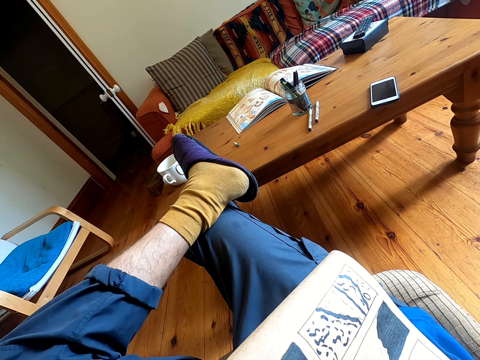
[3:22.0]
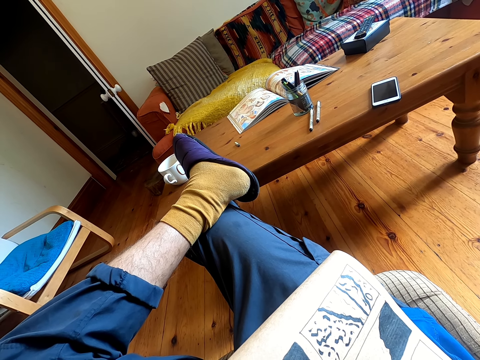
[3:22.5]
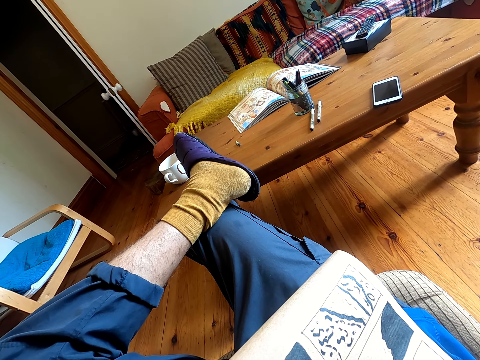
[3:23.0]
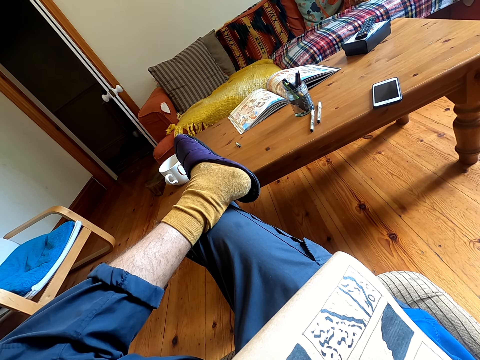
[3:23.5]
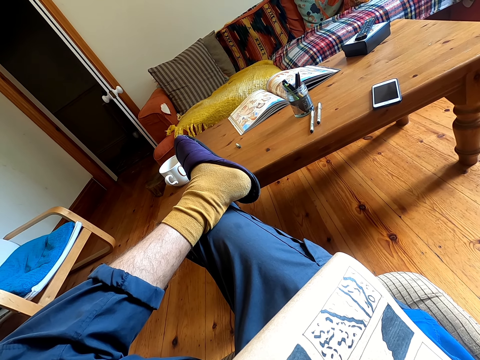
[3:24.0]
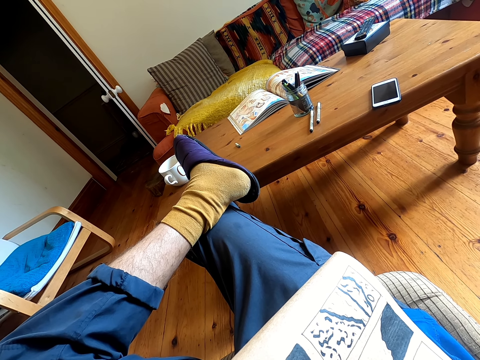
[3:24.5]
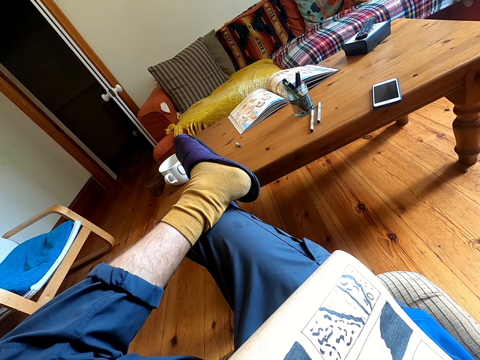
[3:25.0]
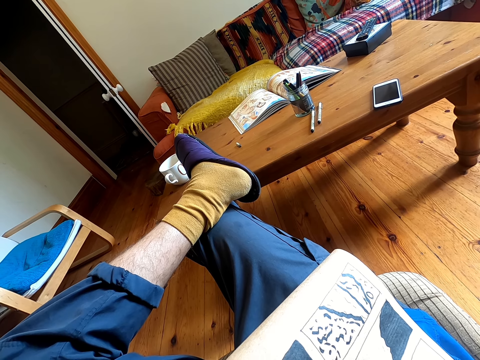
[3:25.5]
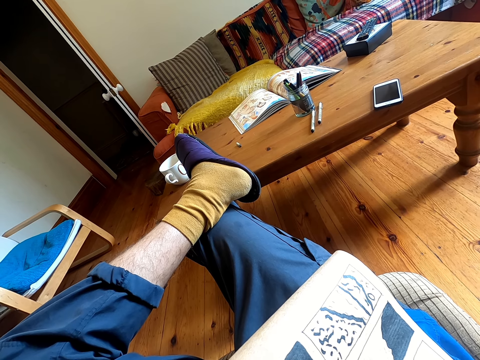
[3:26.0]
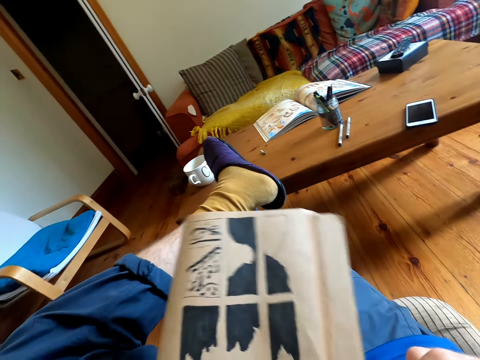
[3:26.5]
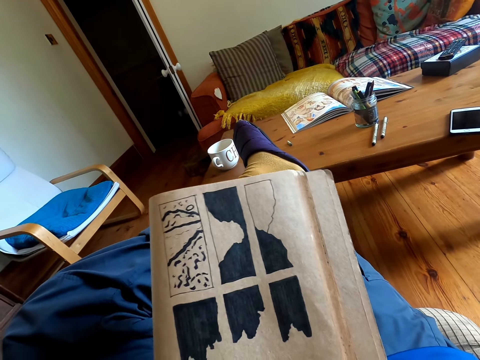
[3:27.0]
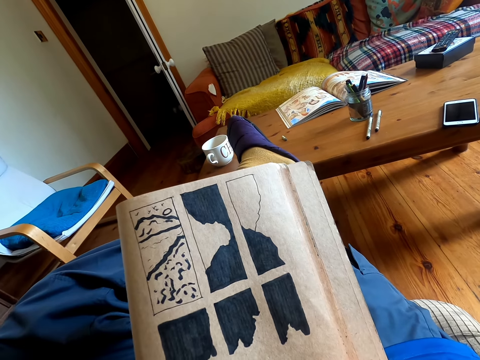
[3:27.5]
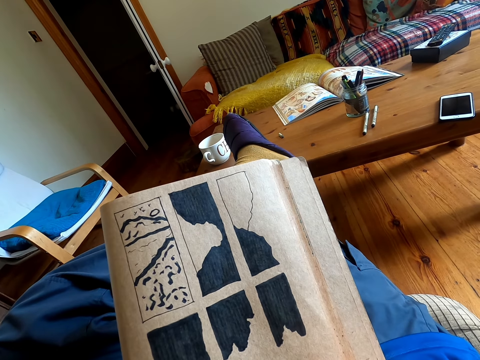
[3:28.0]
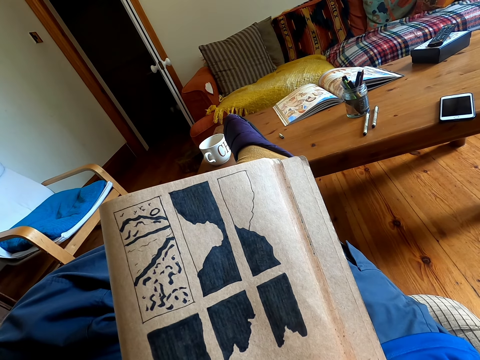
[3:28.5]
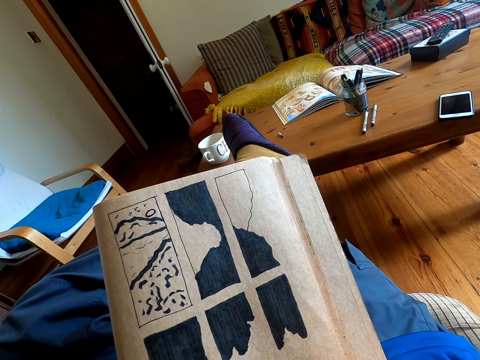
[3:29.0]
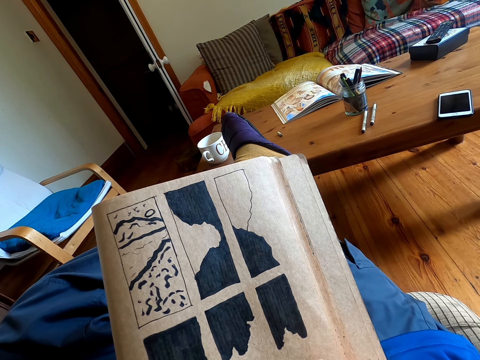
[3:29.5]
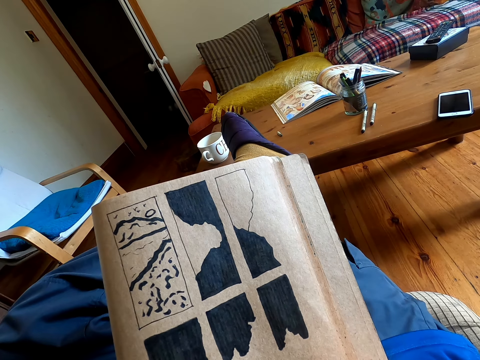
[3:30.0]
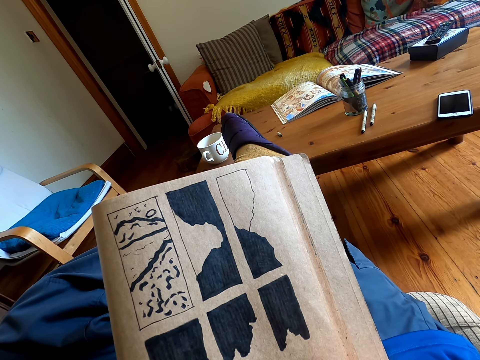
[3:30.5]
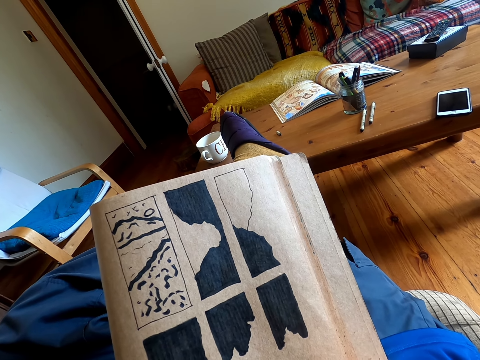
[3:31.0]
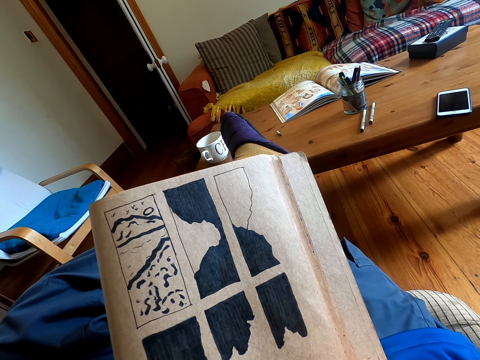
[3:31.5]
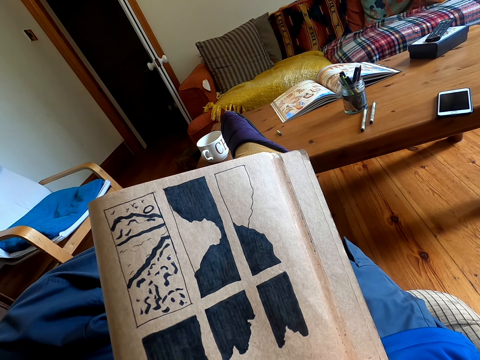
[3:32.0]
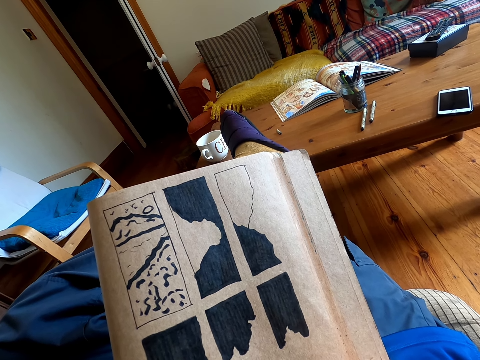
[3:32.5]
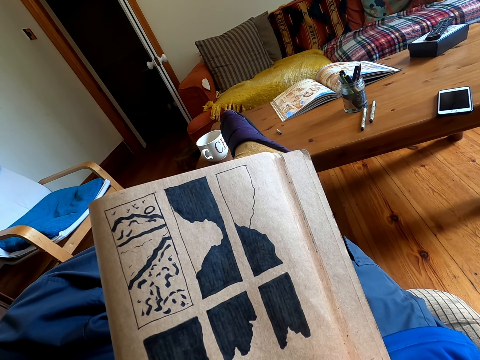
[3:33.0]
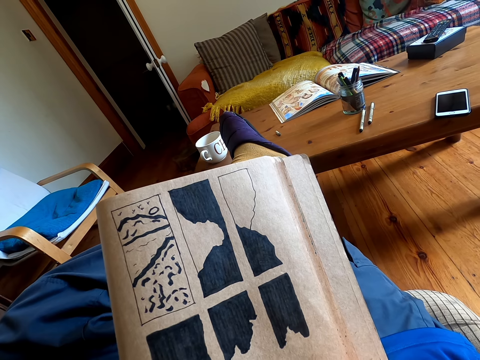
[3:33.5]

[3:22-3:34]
The camera wearer holds a book upright. They draw on the book with a pen.

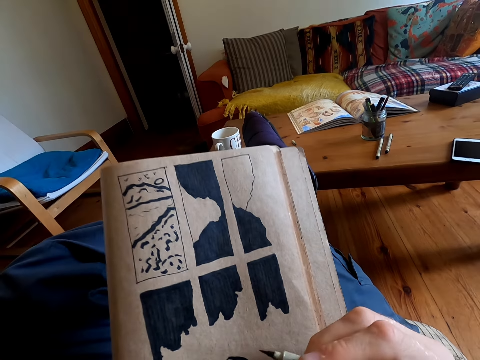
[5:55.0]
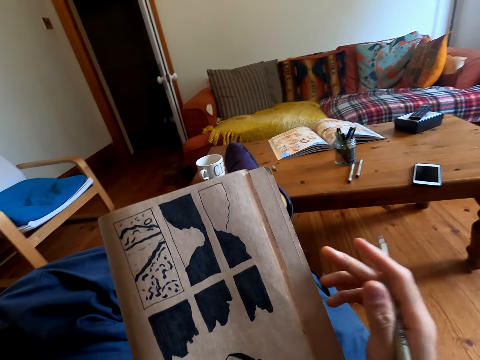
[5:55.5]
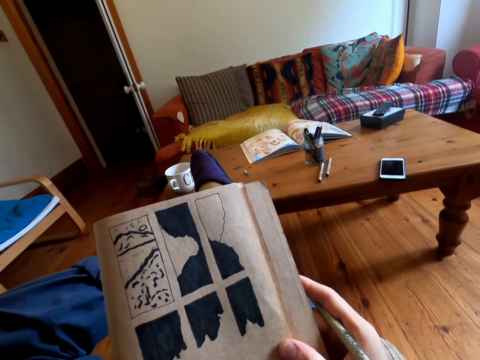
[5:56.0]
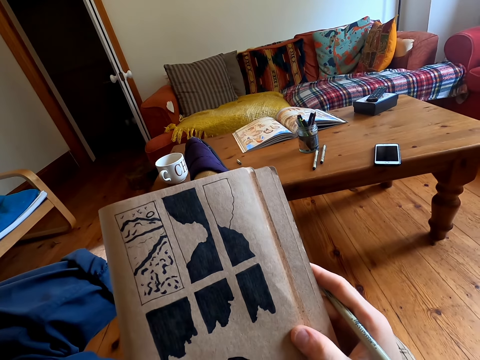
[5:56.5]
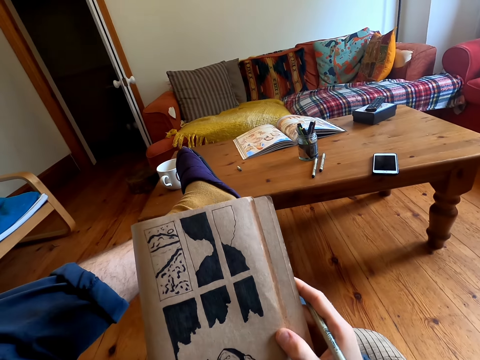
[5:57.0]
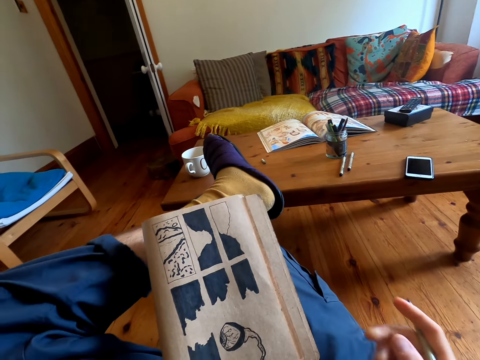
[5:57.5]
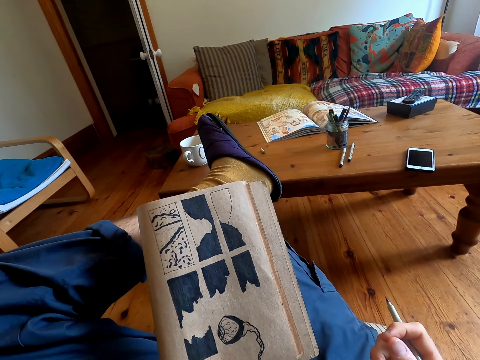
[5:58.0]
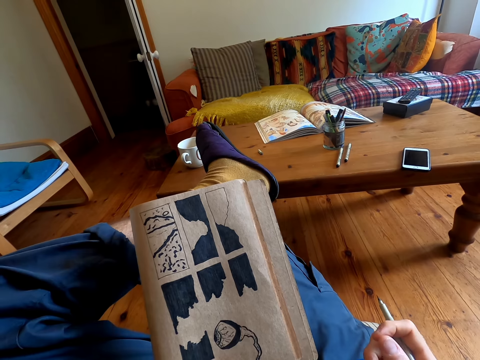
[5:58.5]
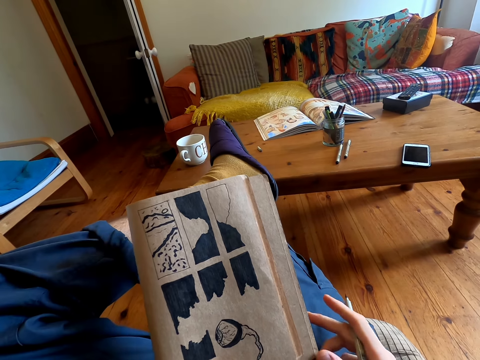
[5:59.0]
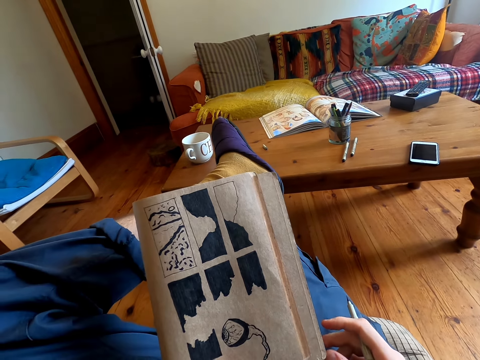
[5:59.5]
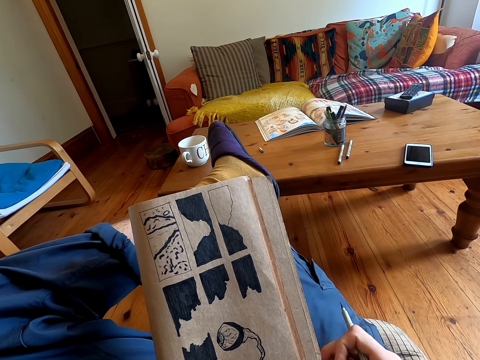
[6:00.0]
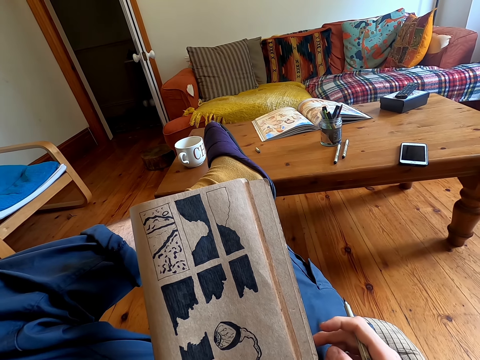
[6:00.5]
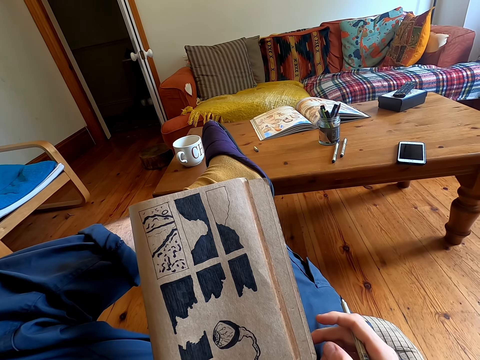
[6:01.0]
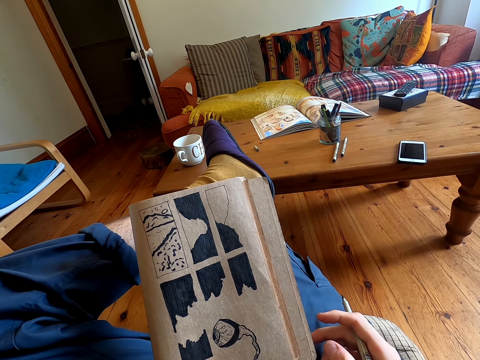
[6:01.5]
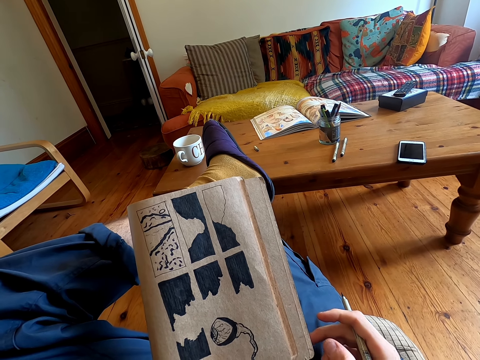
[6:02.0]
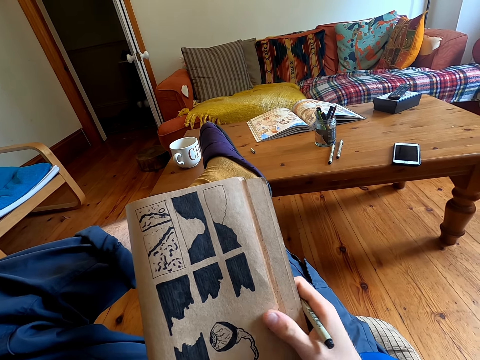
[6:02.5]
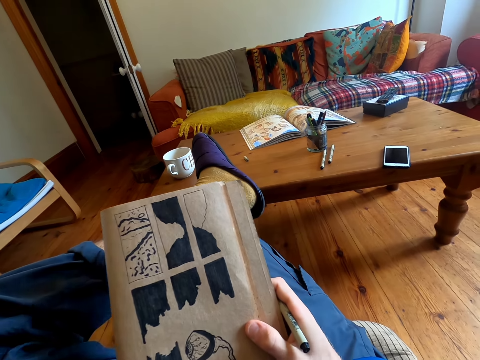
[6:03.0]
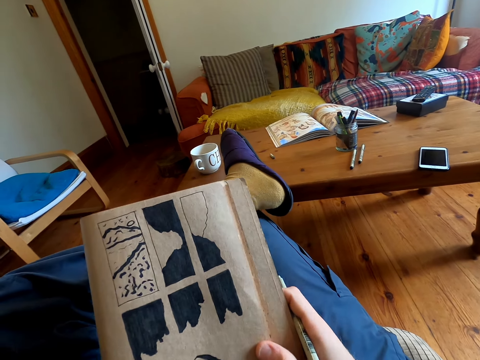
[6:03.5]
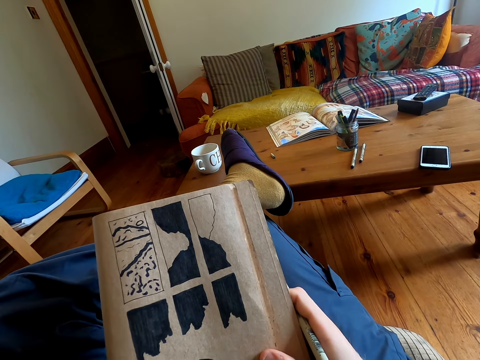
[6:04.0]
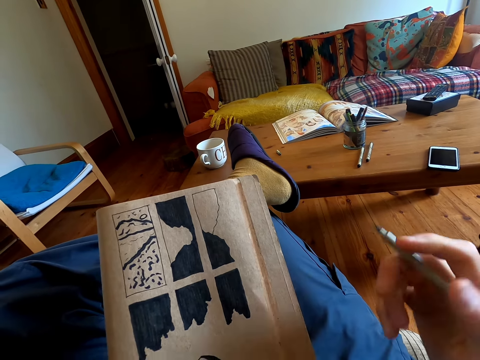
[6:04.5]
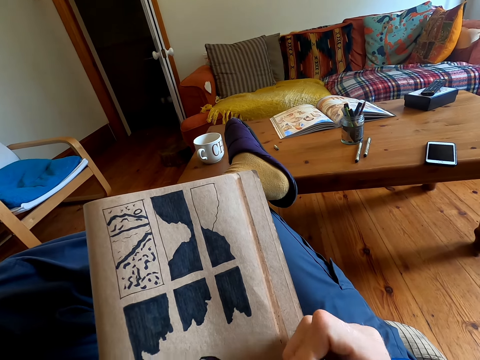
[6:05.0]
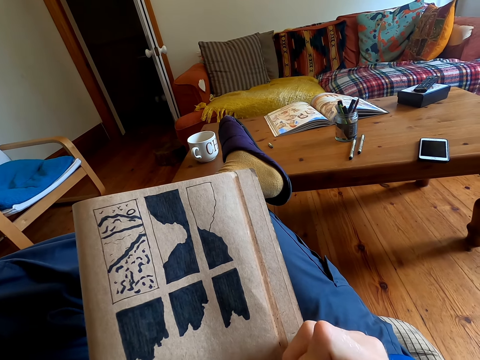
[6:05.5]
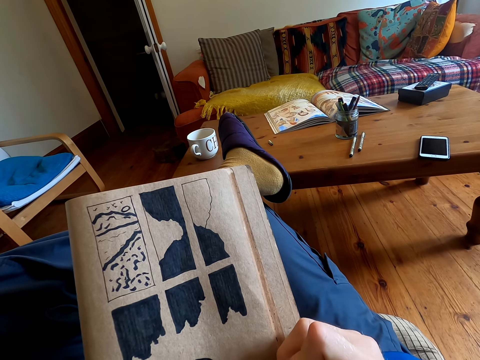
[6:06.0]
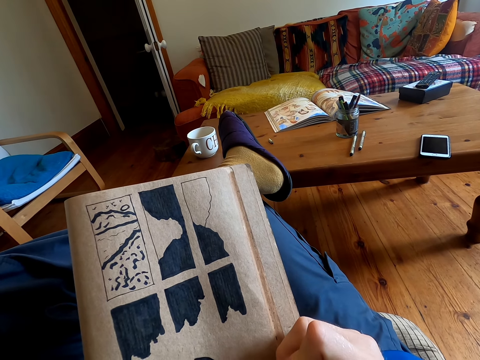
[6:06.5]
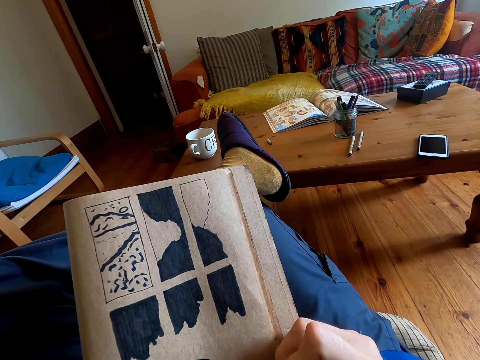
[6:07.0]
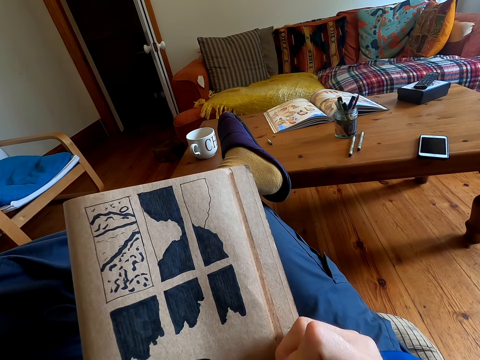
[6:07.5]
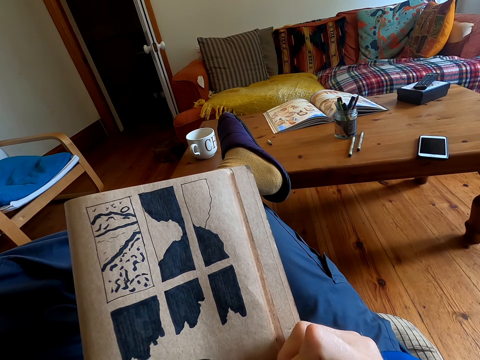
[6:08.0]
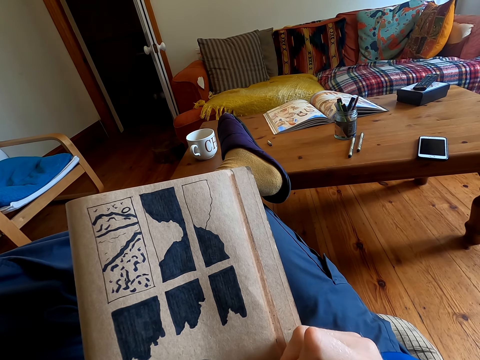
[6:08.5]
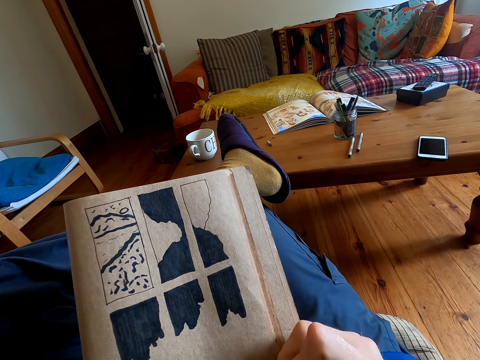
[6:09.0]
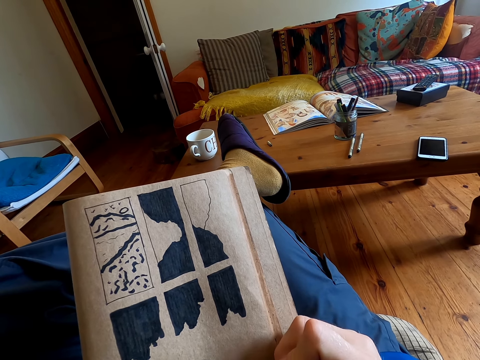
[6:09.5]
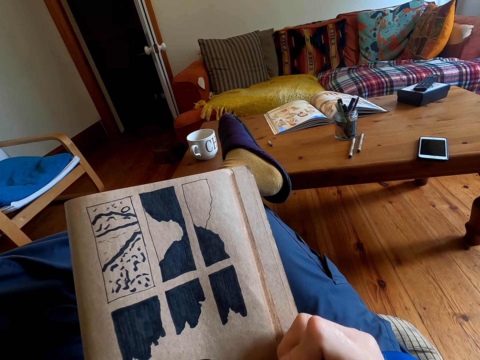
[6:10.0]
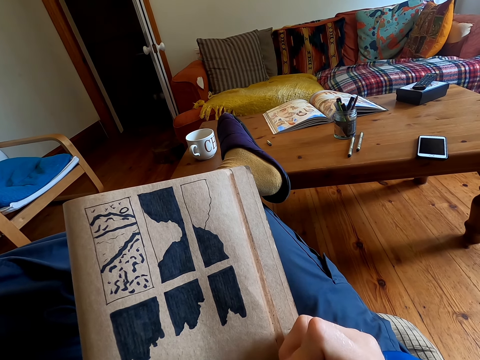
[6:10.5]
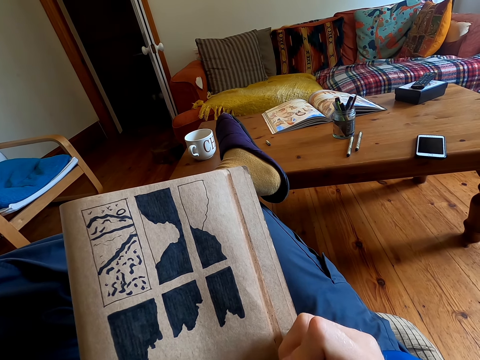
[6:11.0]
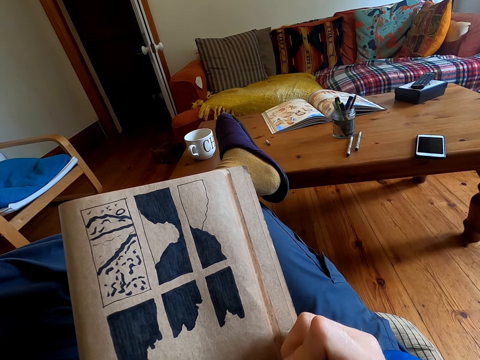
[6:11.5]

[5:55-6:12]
The camera wearer holds a book with both hands. He looks at the book. He inspects his drawing. He draws on the book with a pen.
